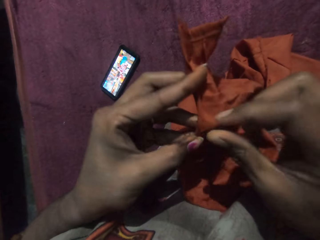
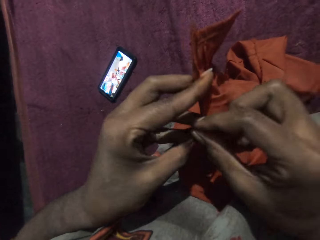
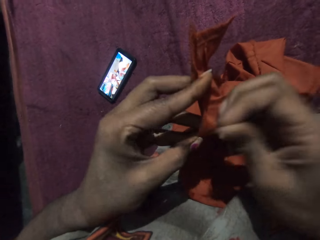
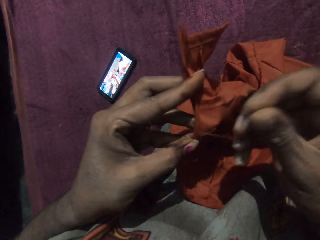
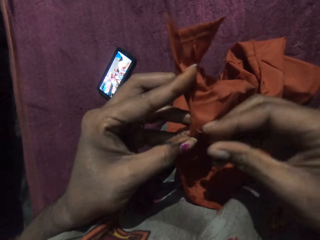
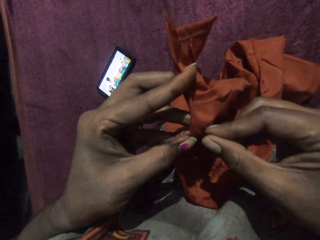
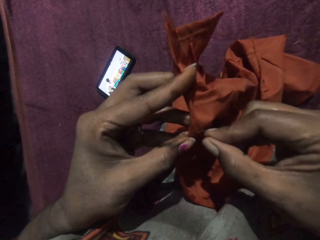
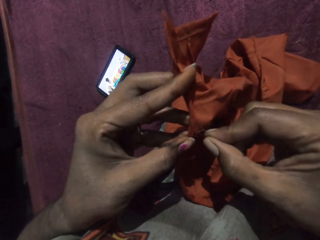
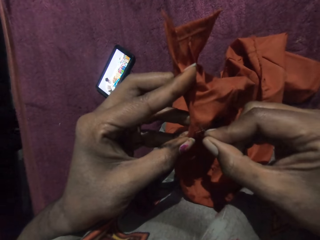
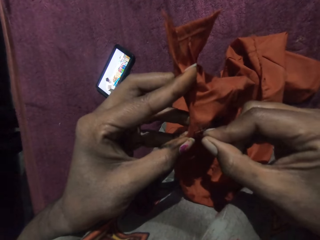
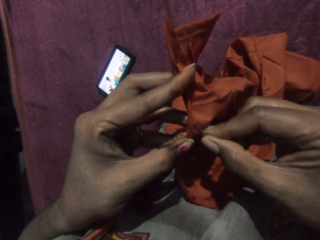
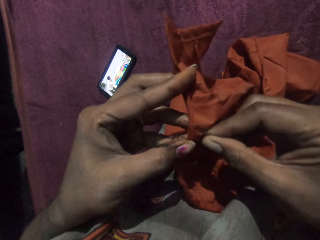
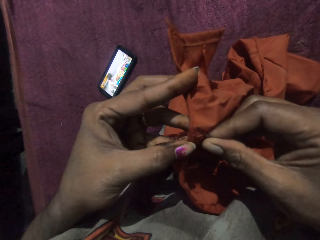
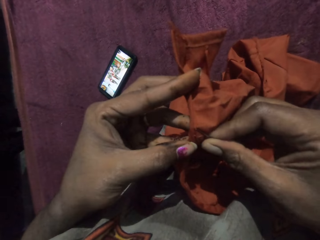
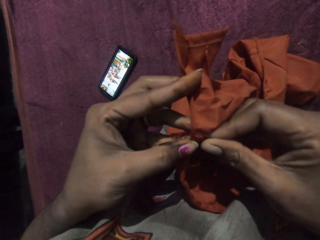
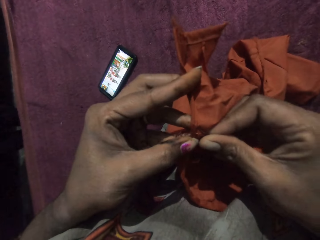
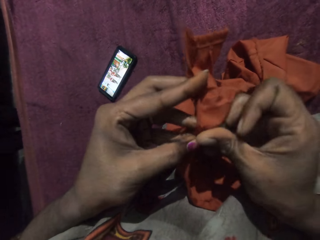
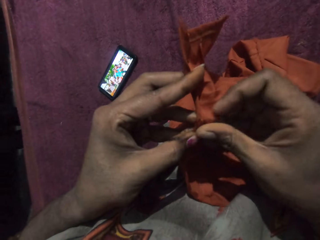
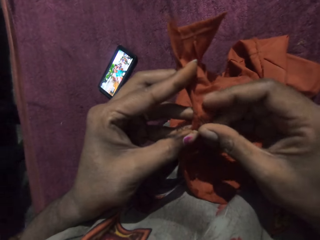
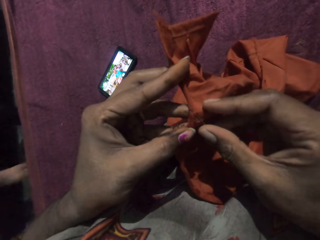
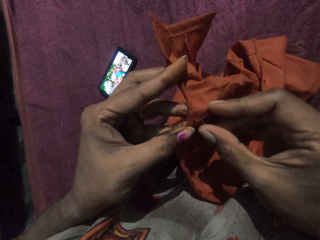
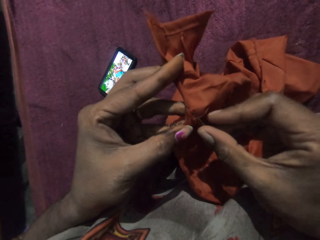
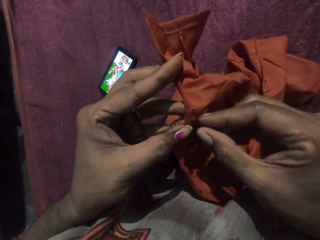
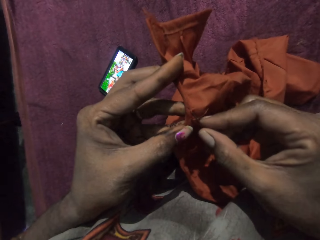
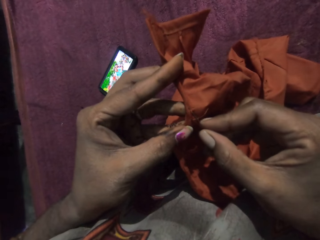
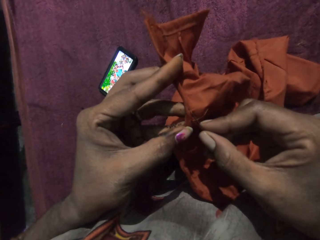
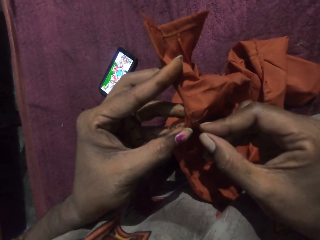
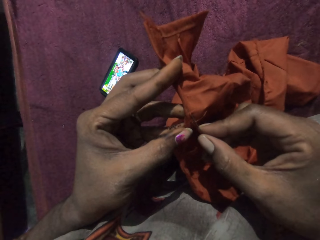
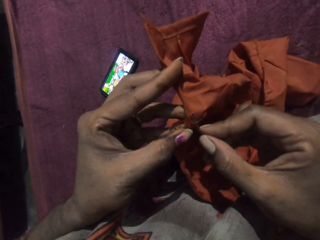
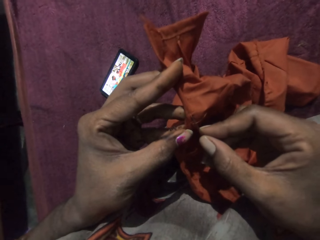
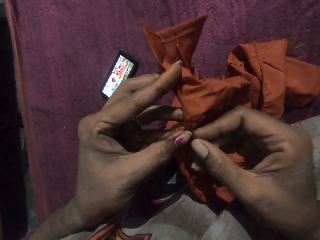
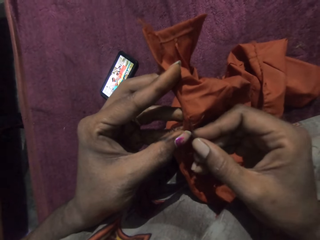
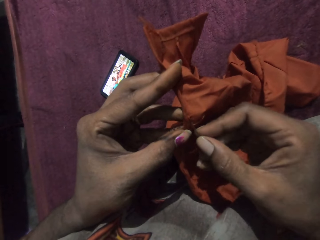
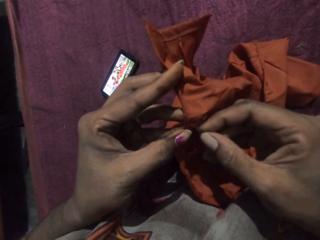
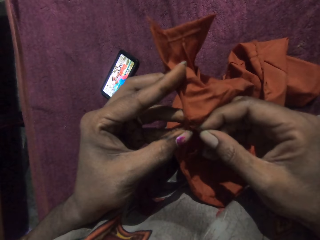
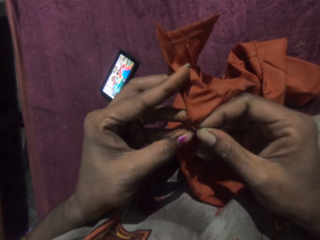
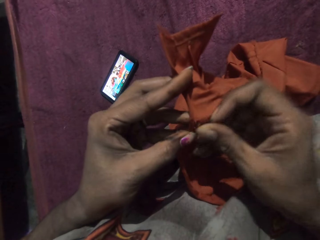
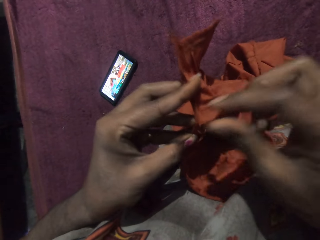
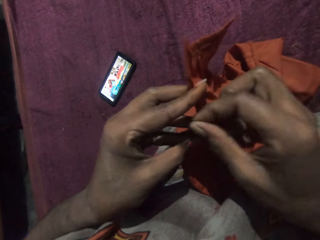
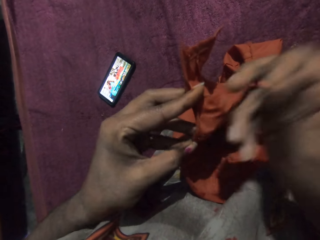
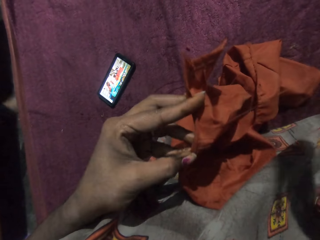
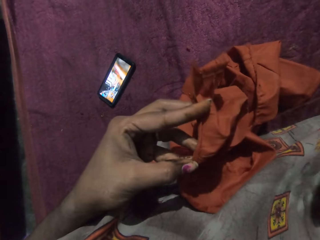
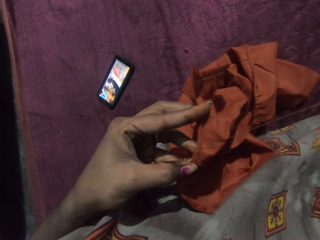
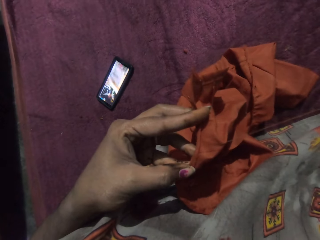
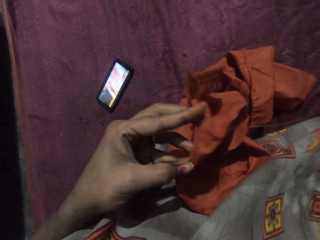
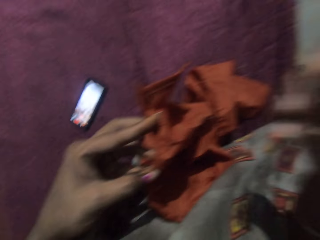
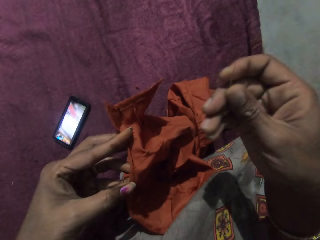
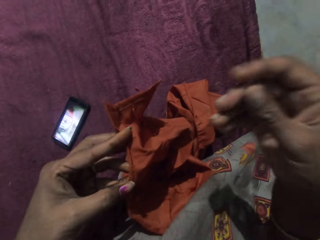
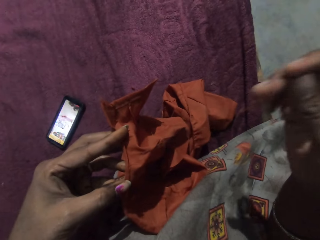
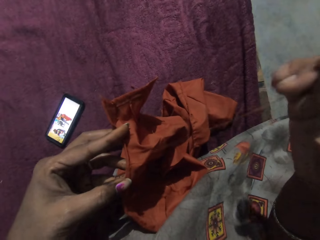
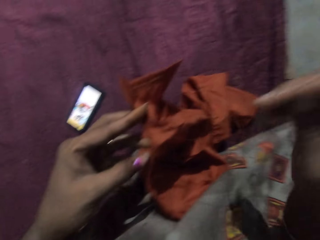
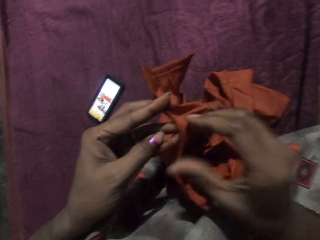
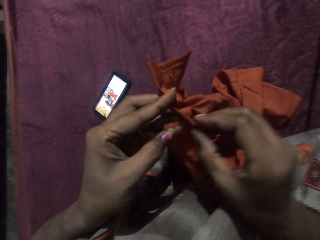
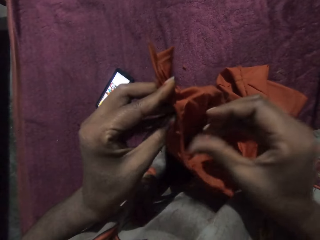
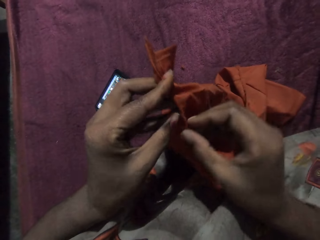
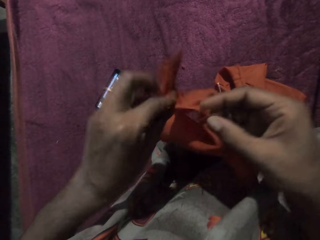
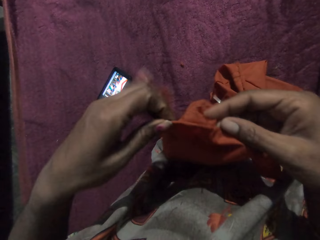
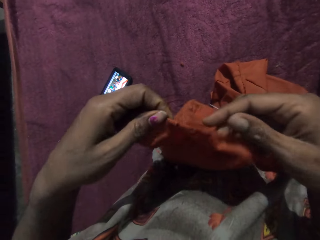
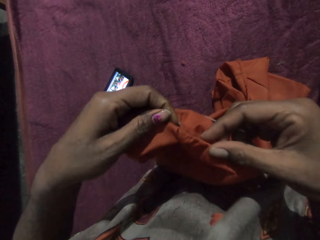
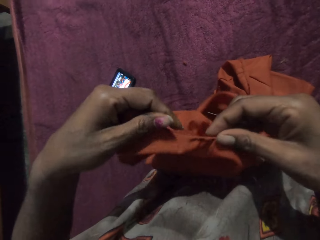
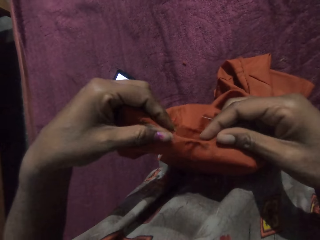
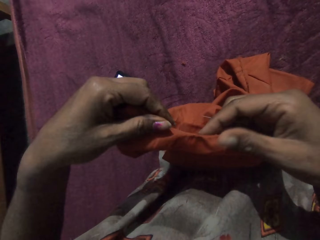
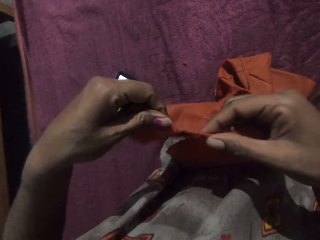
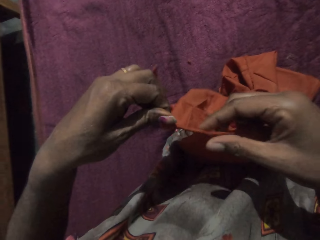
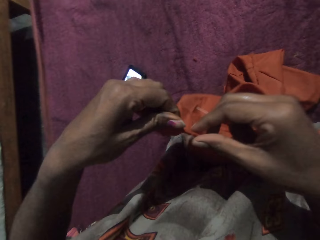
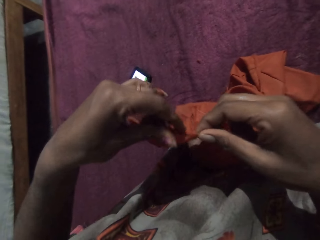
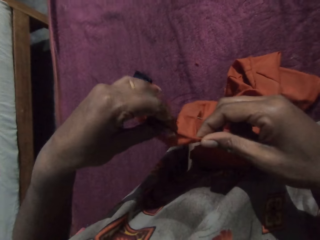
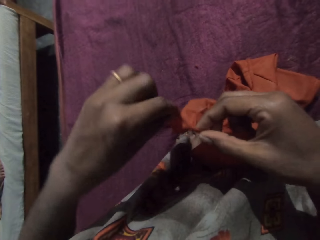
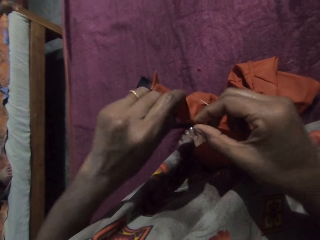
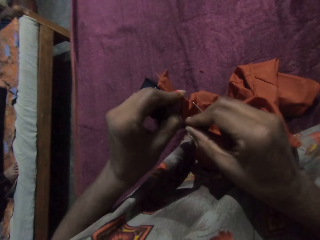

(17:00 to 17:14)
The camera wearer adjusts the fabric with her hands. She touches the cloth.

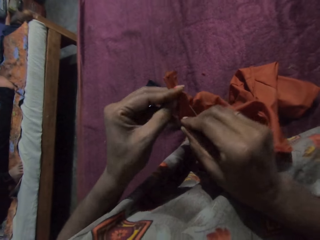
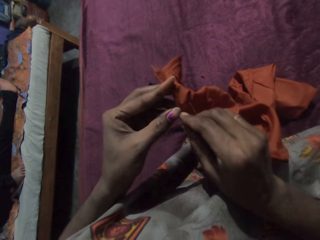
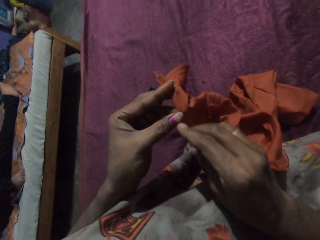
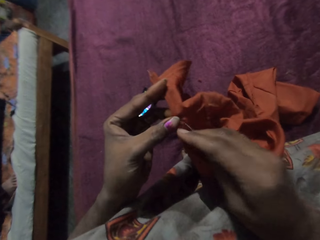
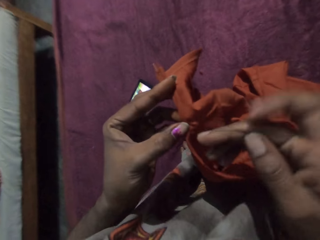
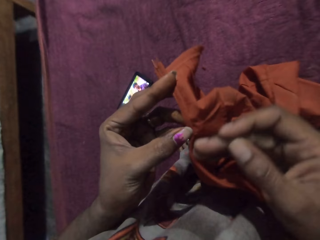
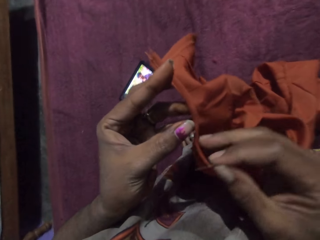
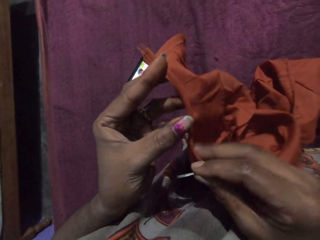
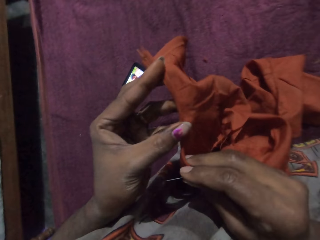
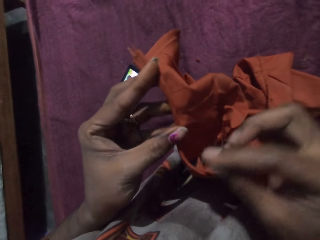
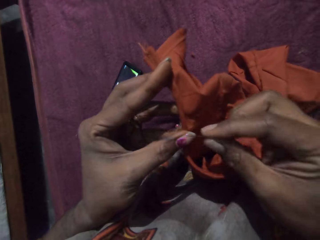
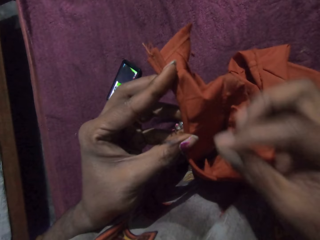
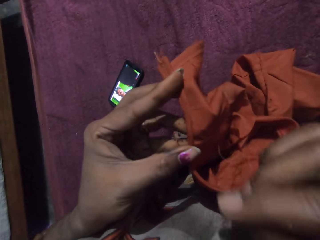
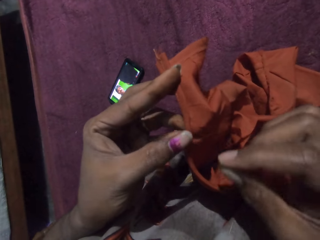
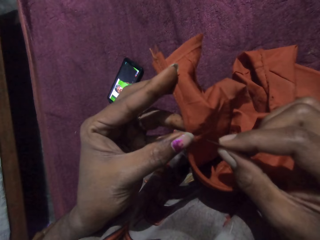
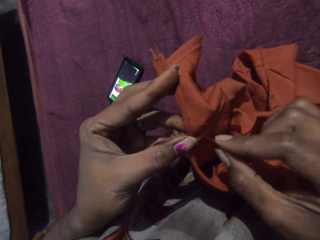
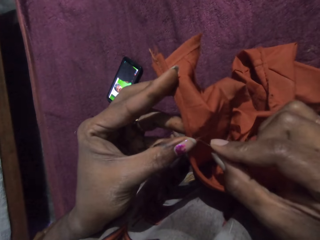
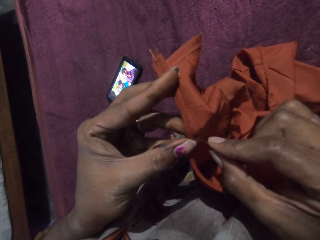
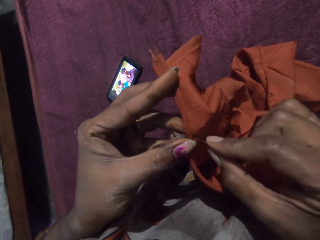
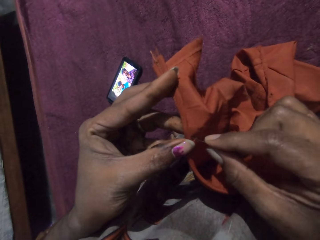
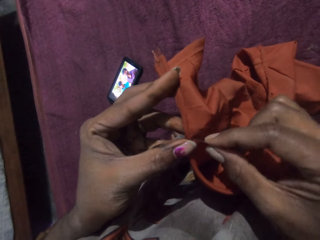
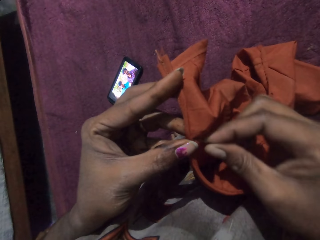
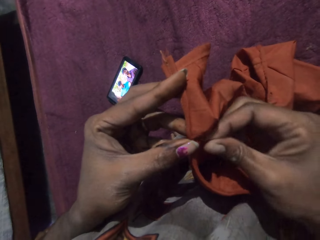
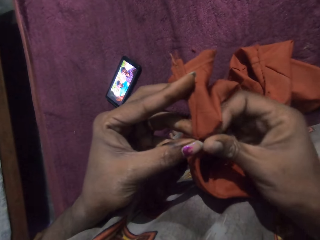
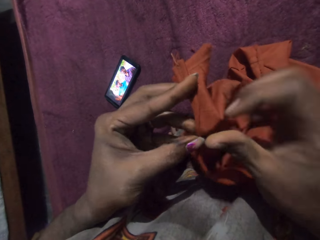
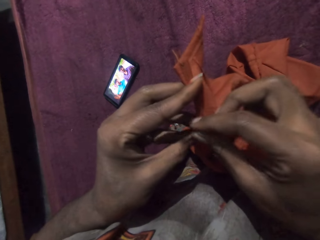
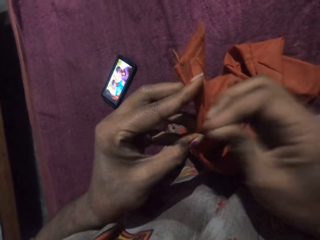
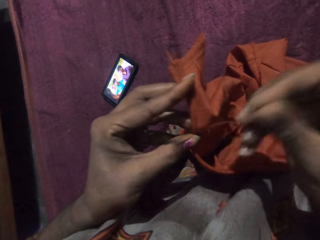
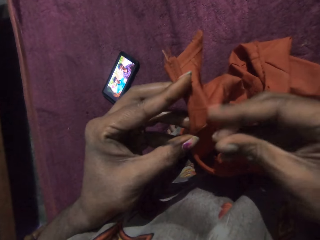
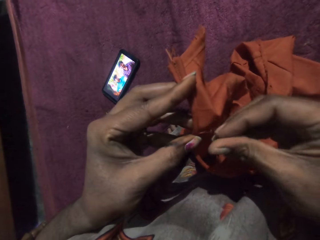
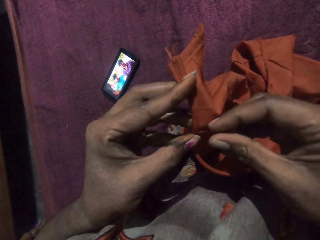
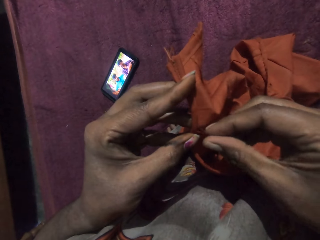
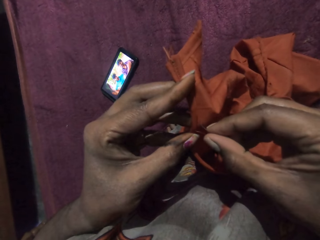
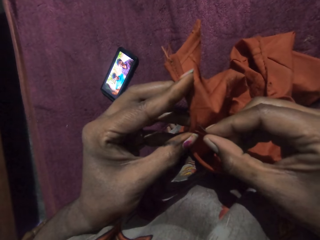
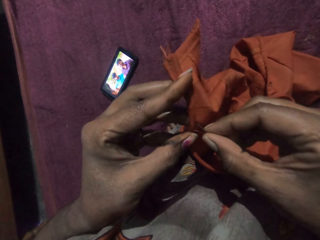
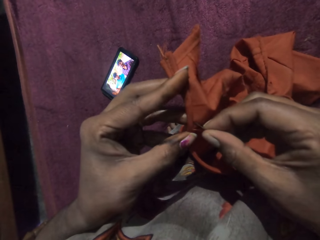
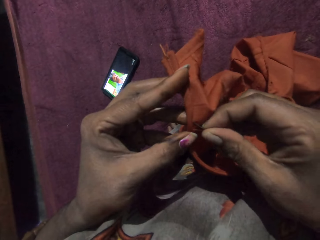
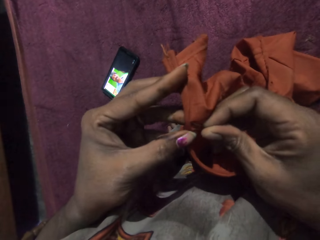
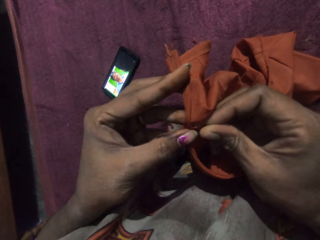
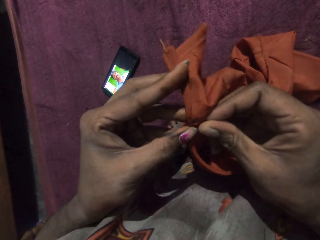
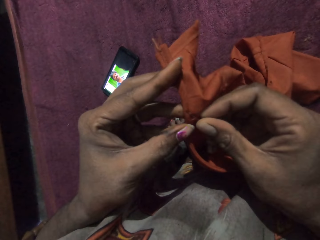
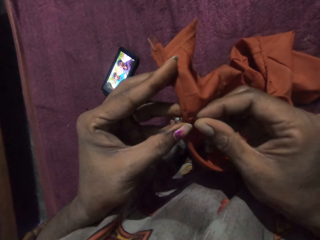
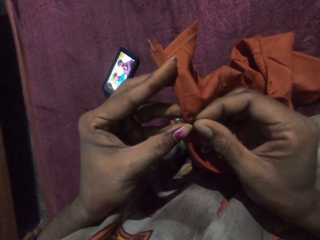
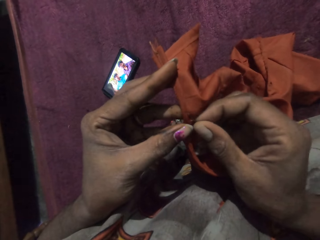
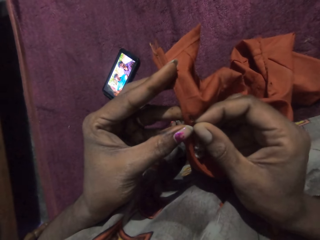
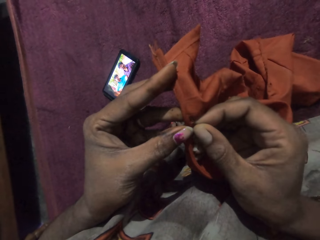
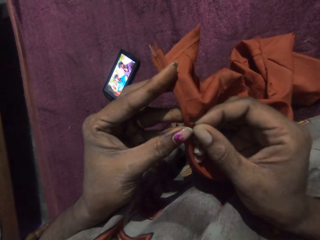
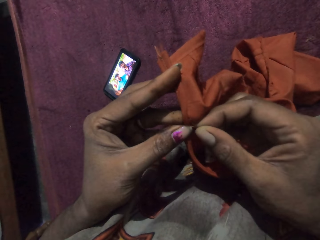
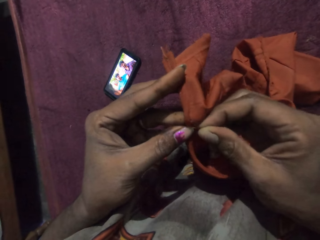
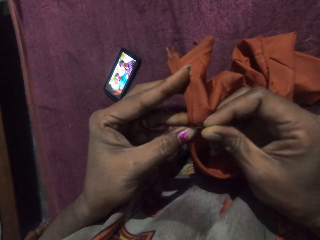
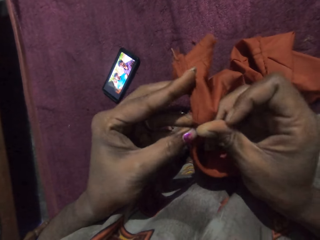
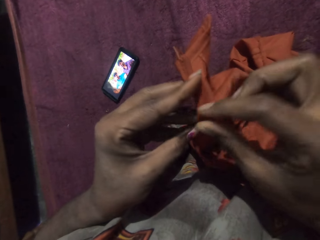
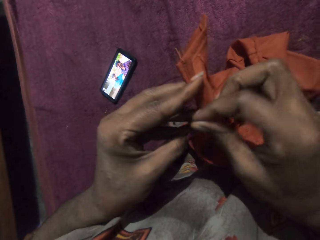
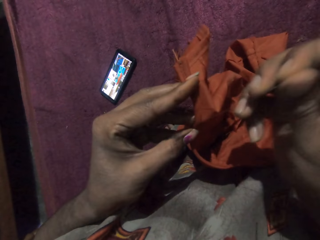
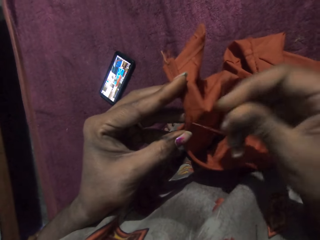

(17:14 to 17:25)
The camera wearer sews the fabric in her left hand with the needle and thread in her right hand.
